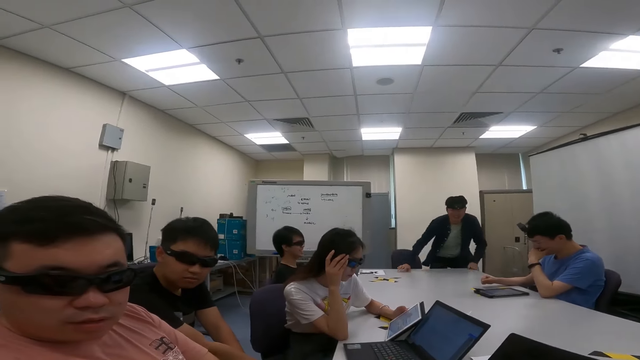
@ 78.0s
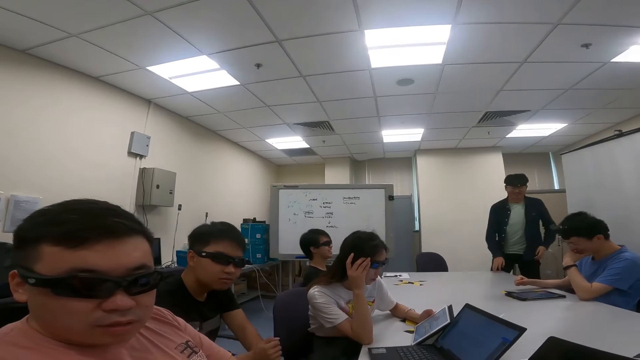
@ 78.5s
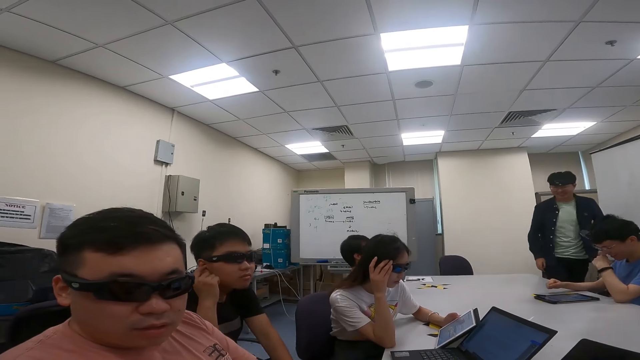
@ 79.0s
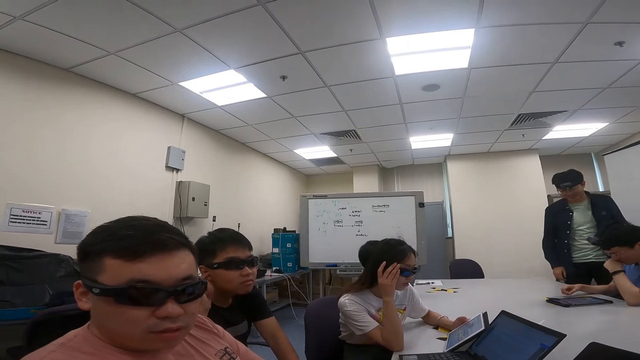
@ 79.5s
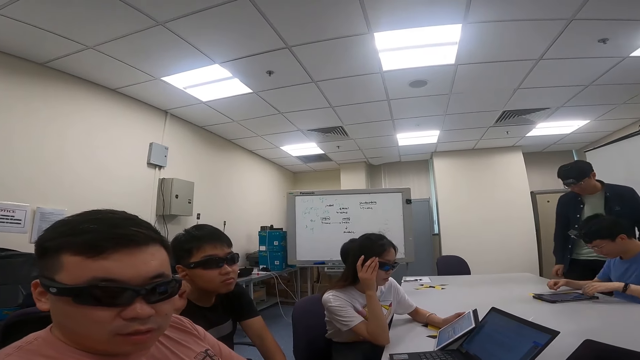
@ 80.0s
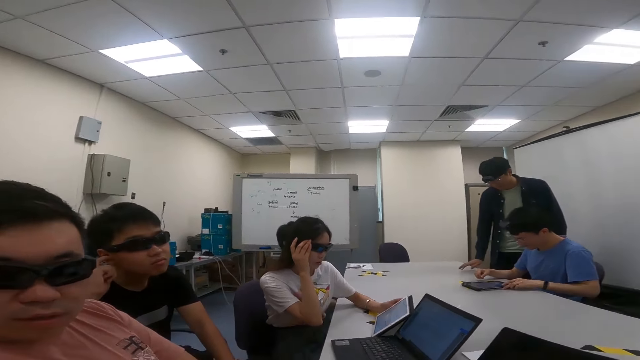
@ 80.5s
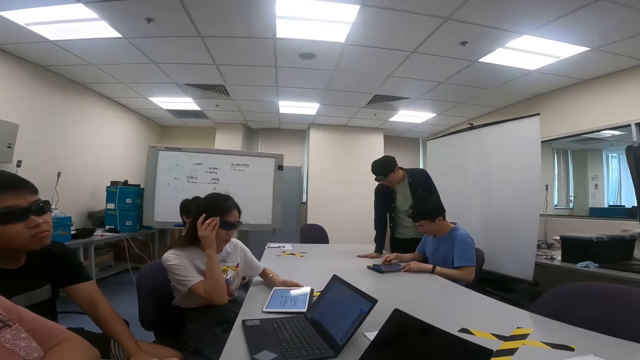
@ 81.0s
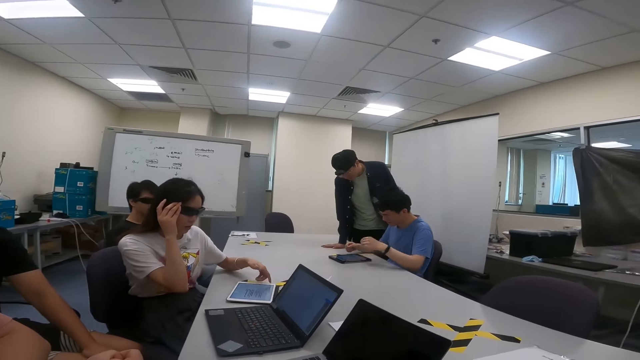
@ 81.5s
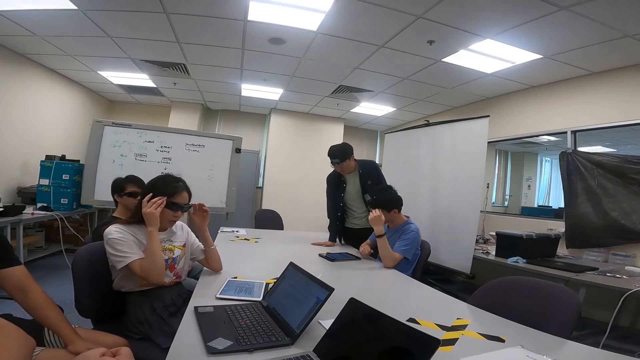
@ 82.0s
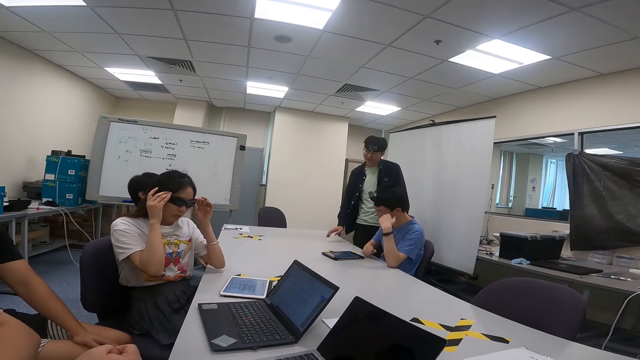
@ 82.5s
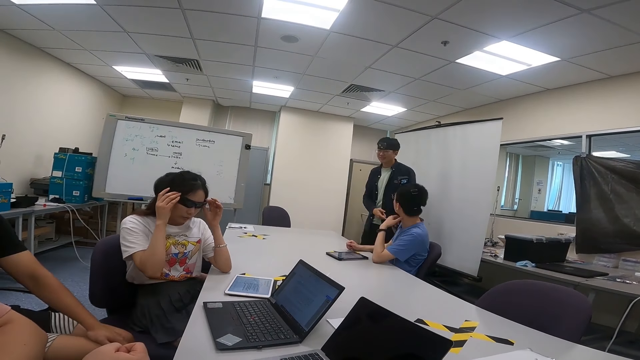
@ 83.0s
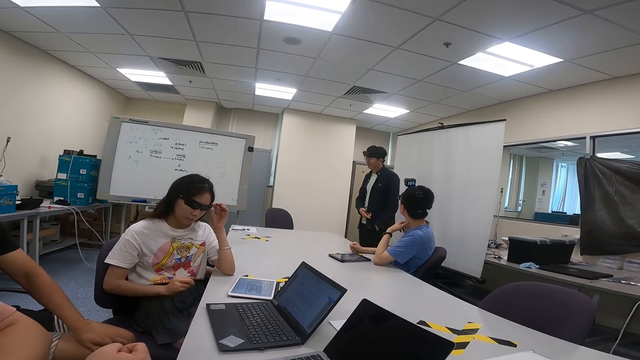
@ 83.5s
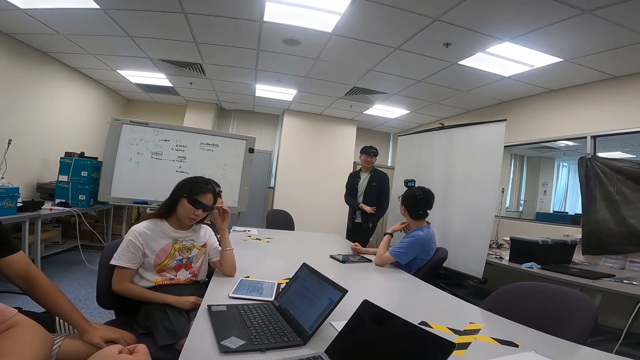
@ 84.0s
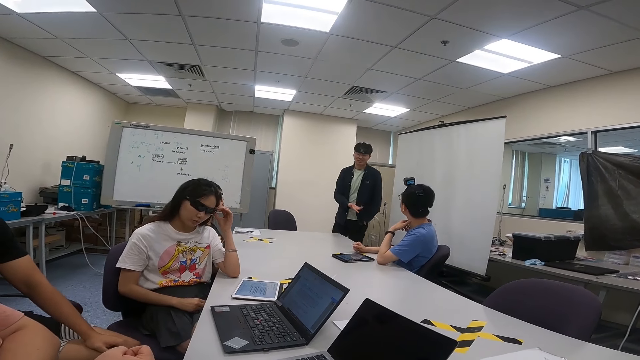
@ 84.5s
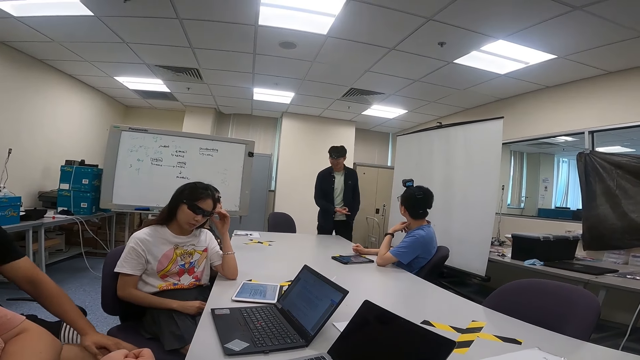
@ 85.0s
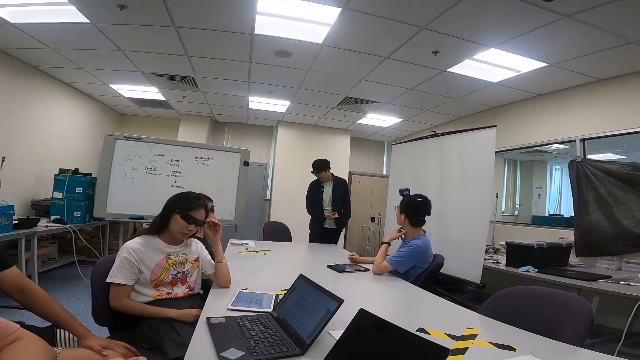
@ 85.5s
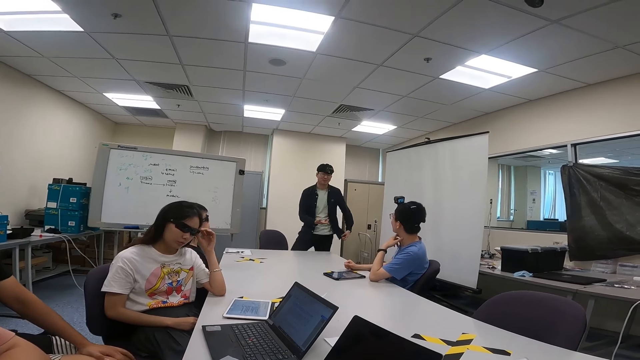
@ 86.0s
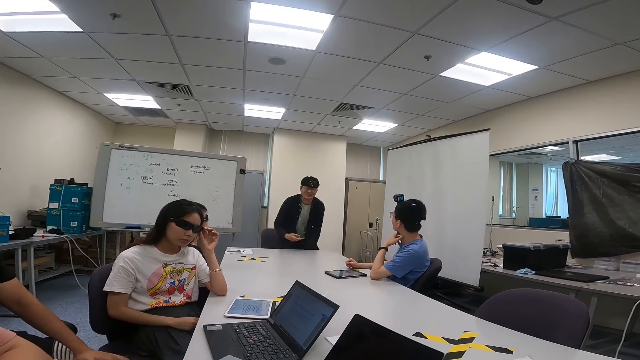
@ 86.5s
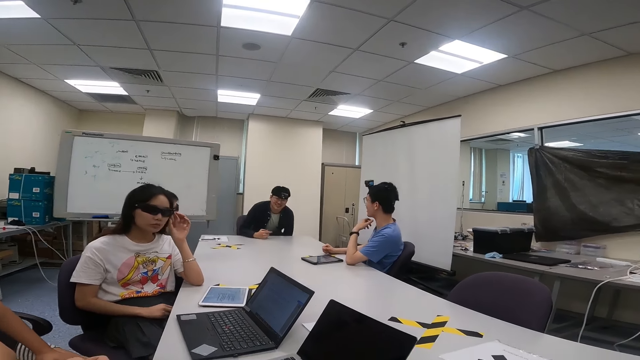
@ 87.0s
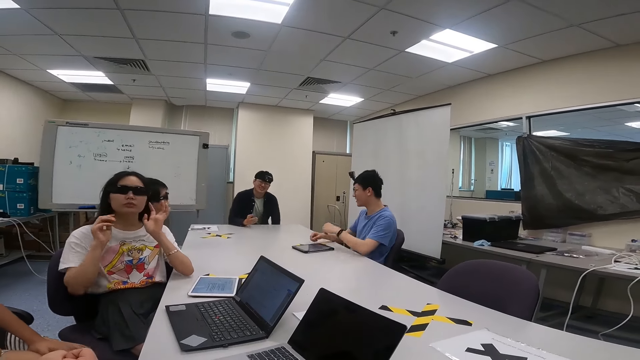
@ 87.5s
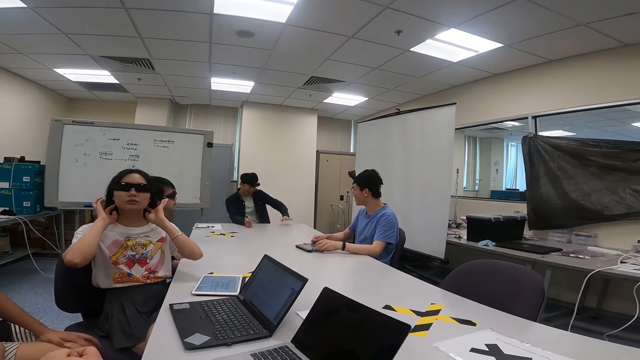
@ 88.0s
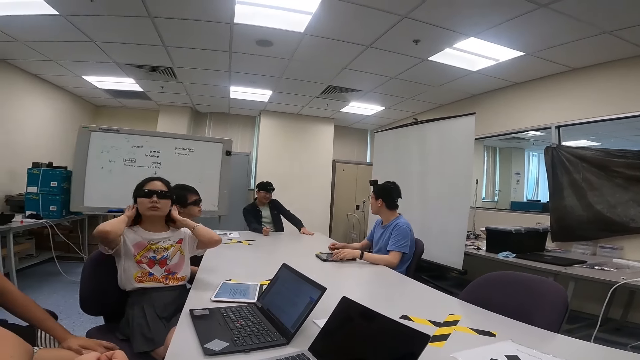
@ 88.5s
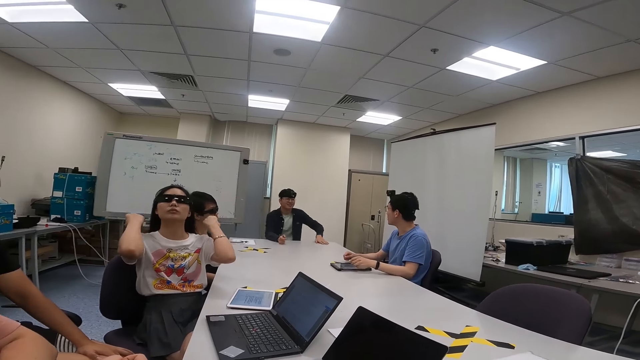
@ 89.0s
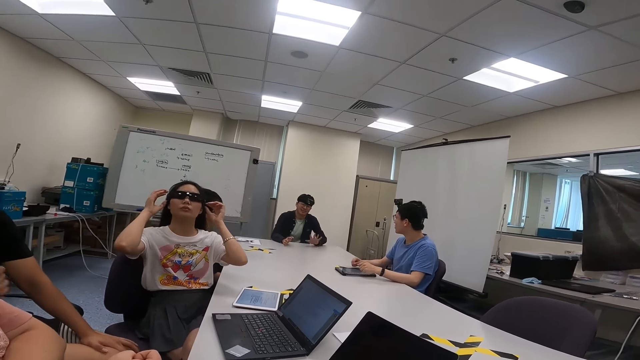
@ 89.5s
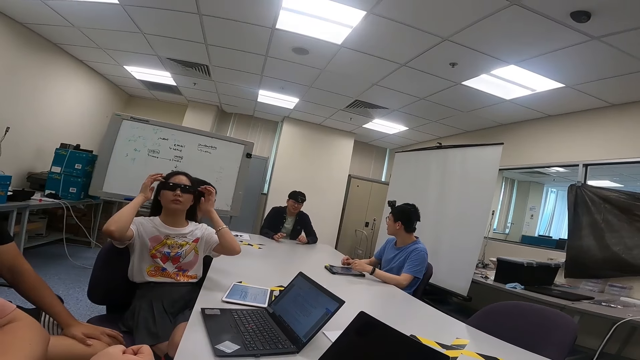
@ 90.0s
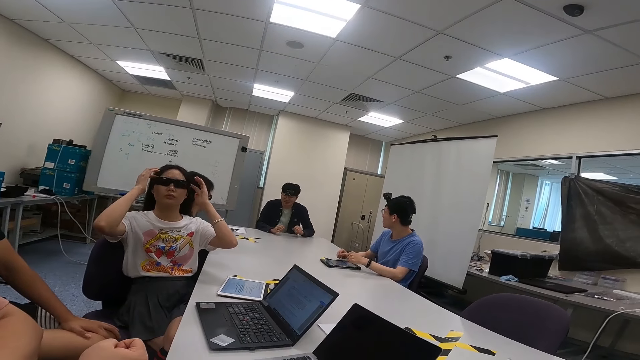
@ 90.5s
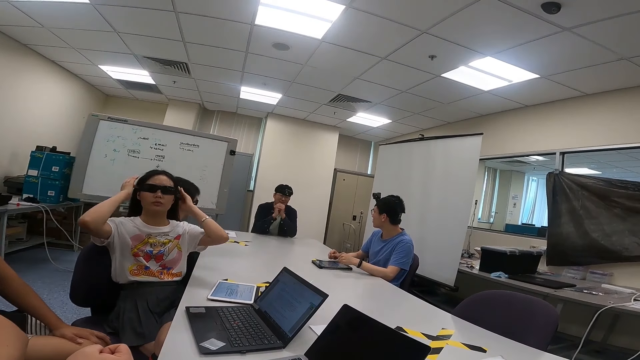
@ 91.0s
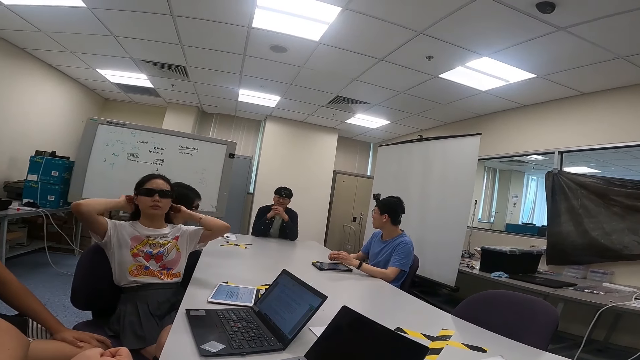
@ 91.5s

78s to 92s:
The camera wearer talks to a person and another person. A woman touches her goggles. The woman adjusts her hair as she listens to the conversation.

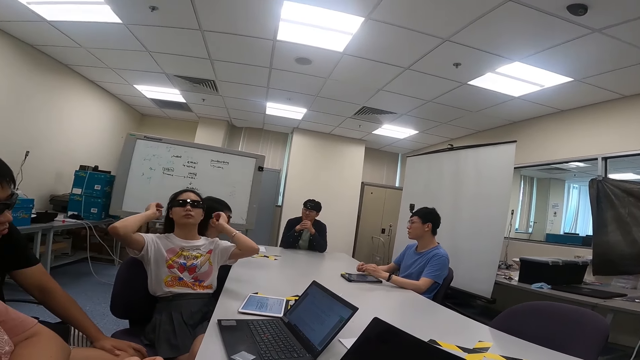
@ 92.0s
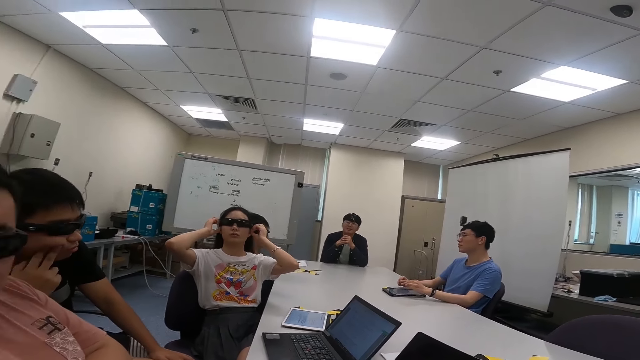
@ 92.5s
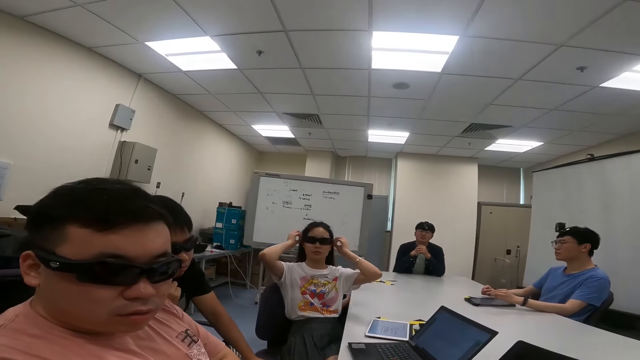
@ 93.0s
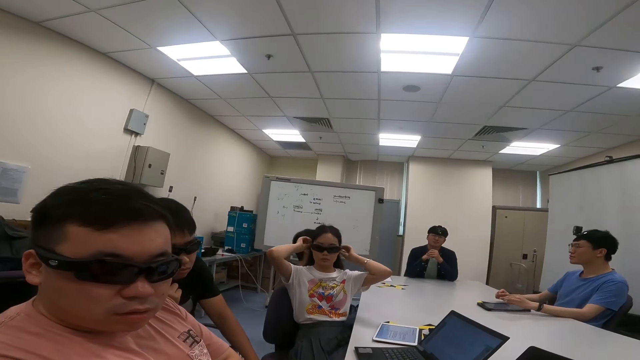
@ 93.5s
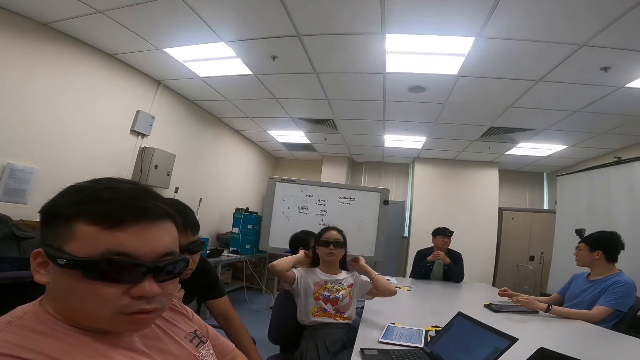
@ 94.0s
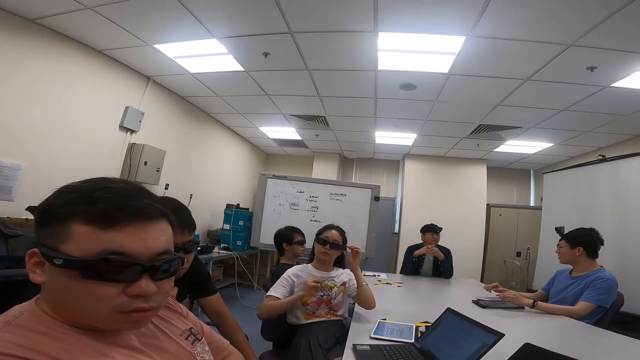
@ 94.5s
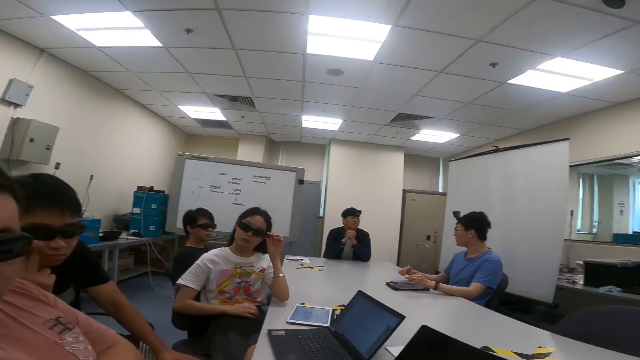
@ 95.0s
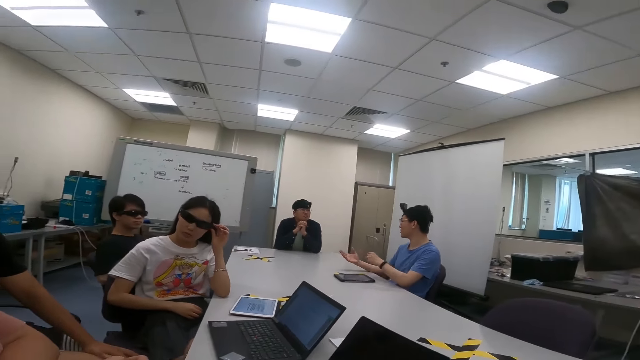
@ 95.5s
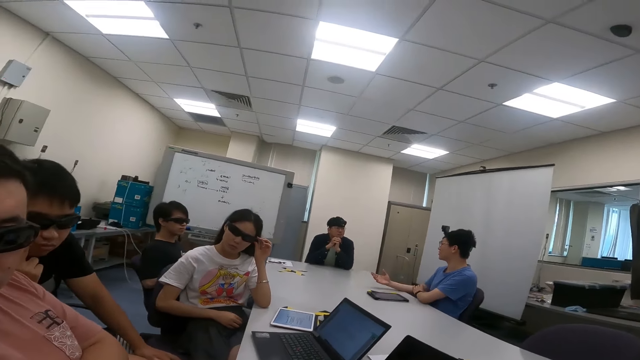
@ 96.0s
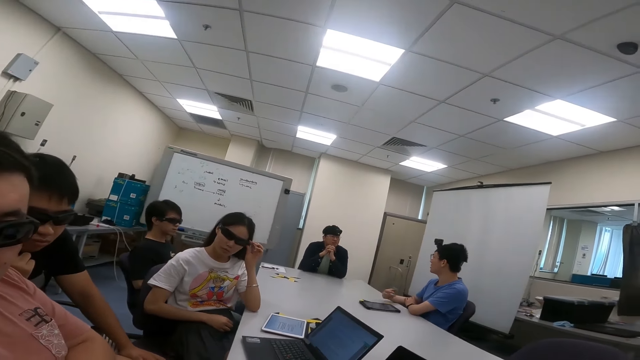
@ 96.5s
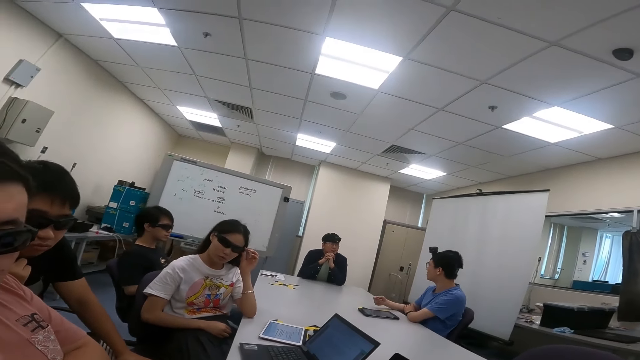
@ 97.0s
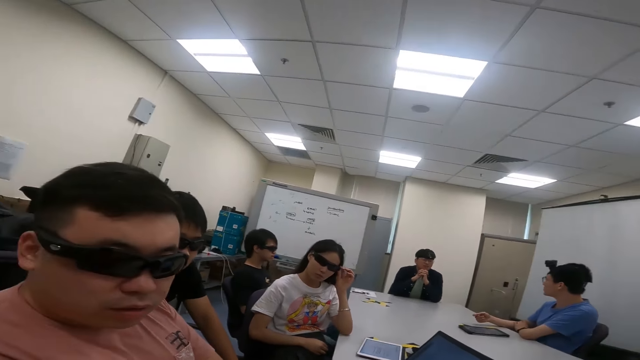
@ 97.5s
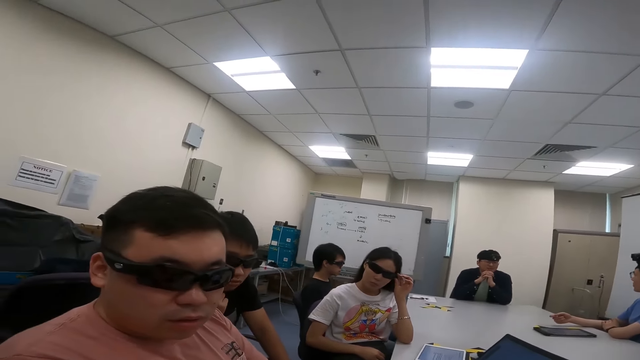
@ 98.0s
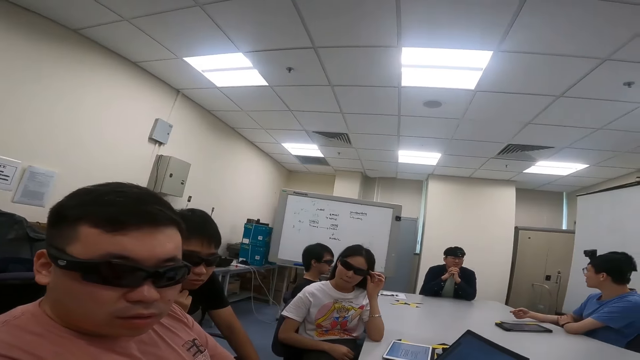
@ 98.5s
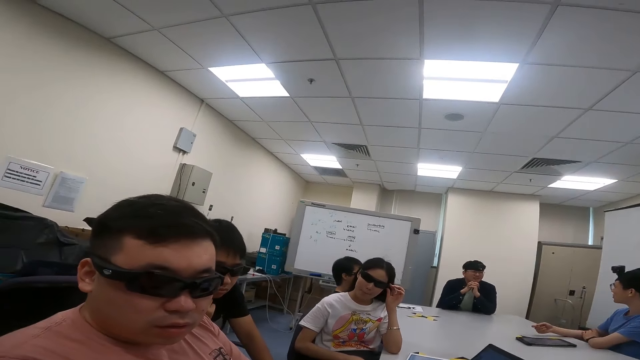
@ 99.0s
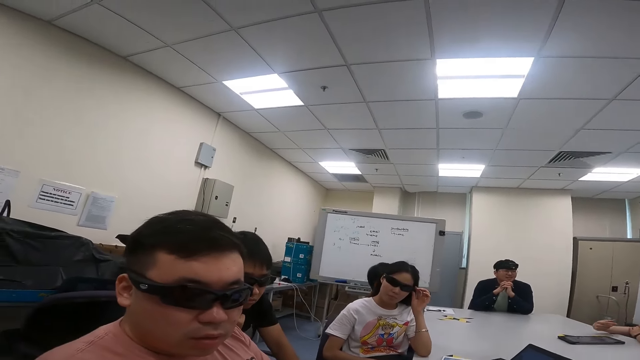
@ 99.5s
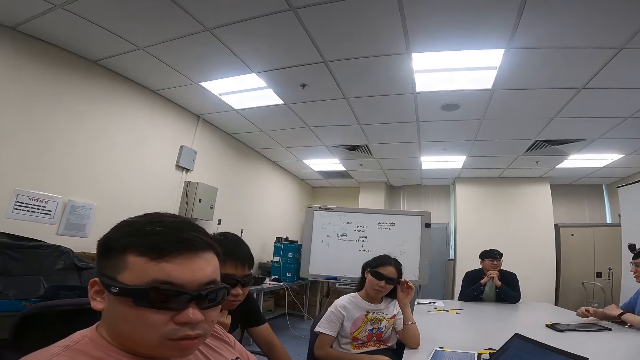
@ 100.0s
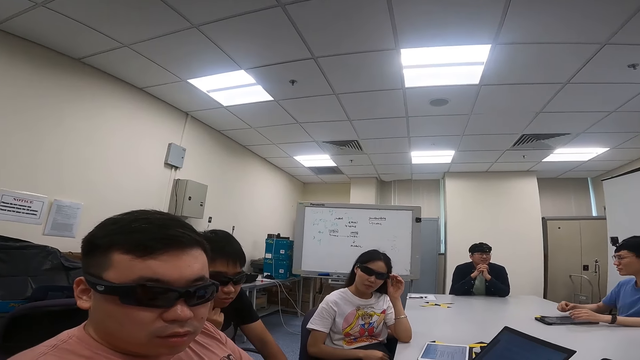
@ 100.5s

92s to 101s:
The camera wearer talks to a person and another person.
